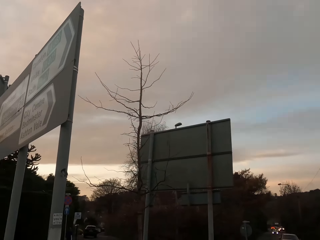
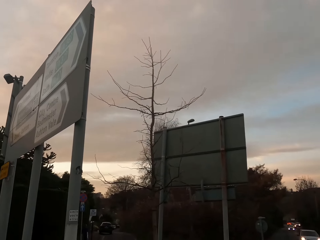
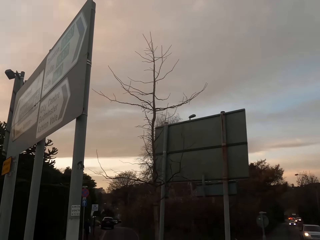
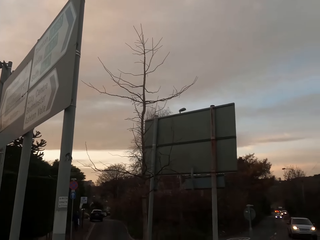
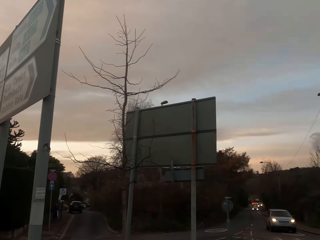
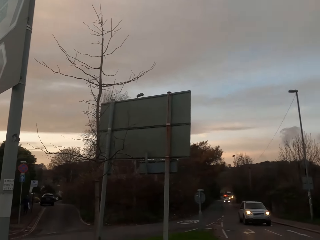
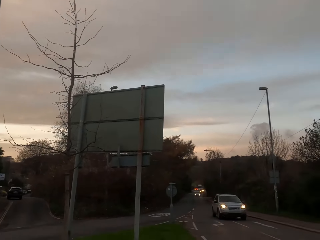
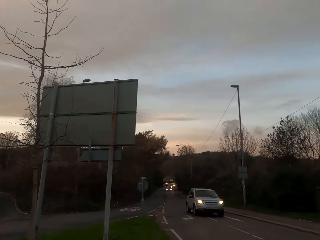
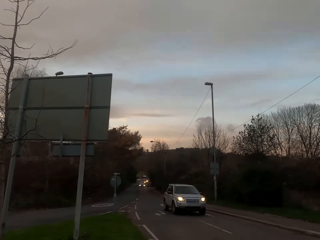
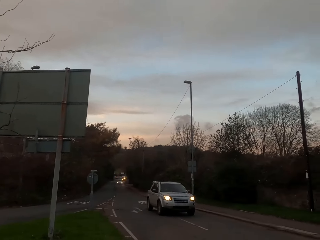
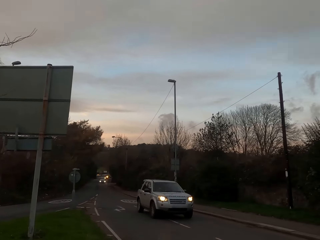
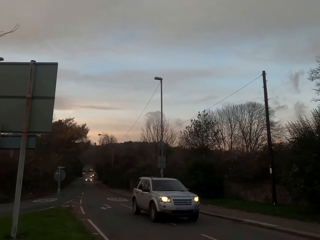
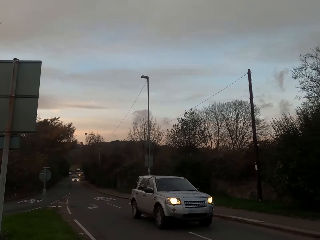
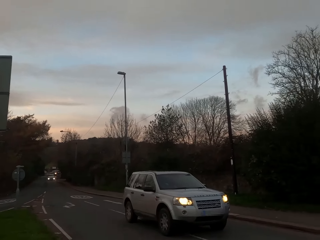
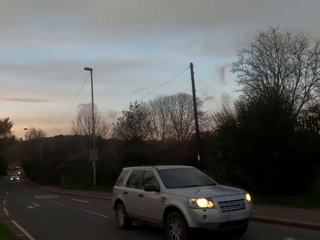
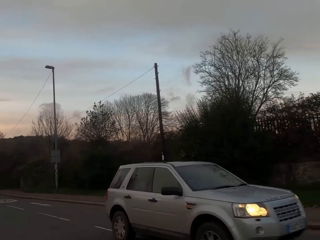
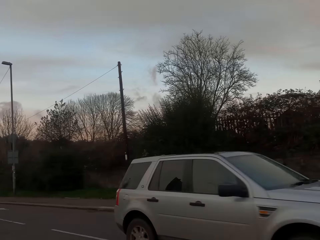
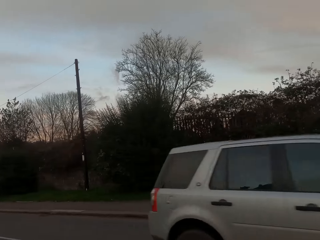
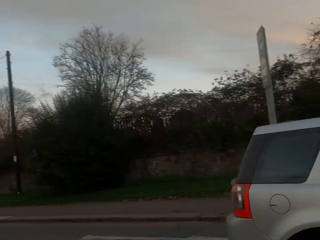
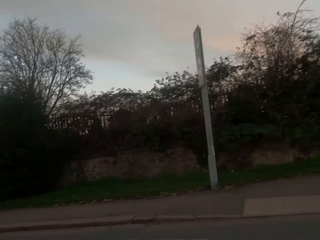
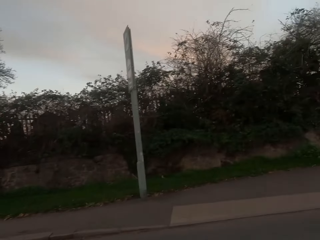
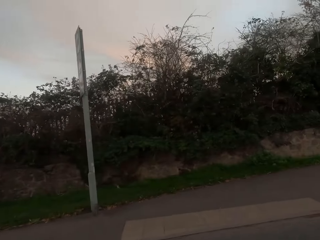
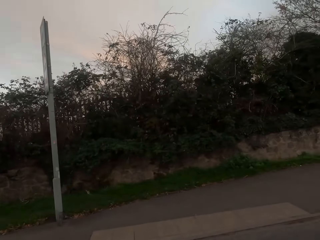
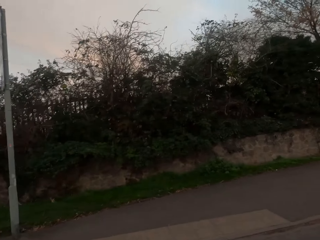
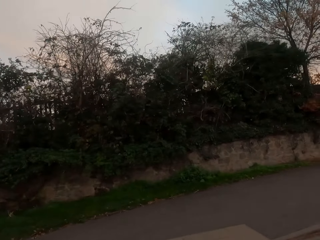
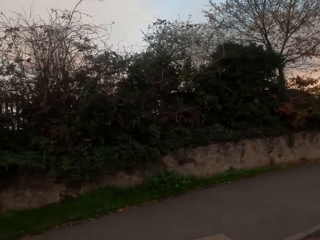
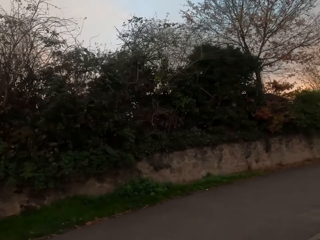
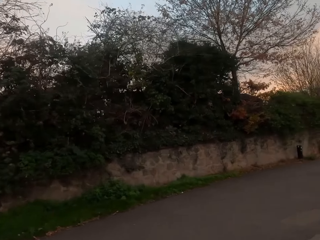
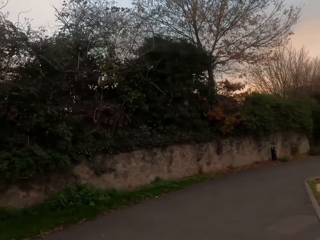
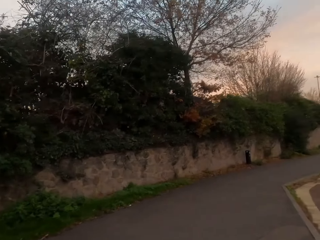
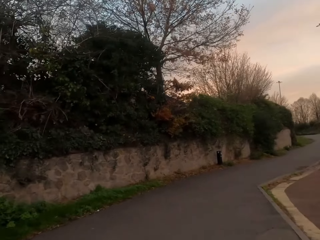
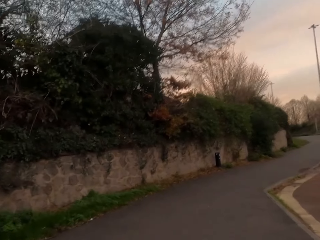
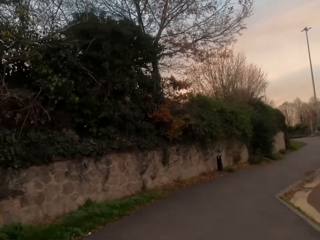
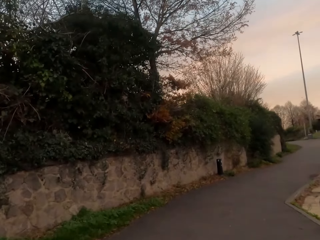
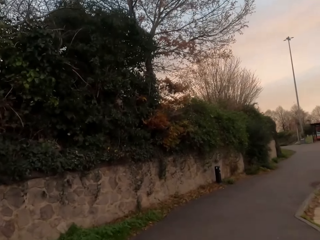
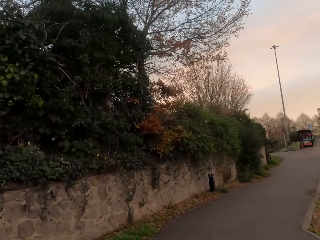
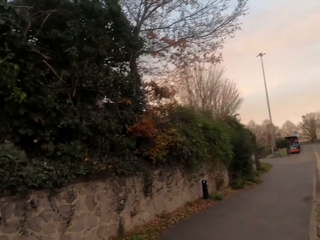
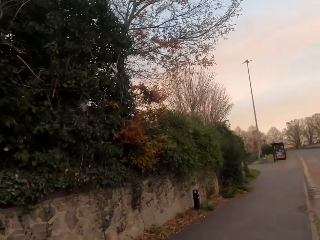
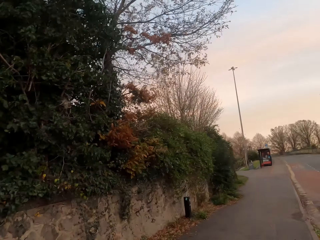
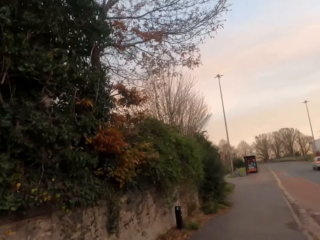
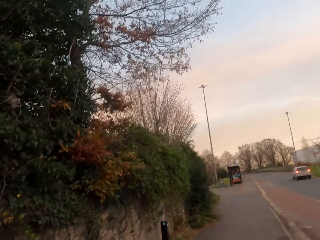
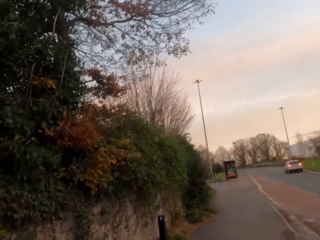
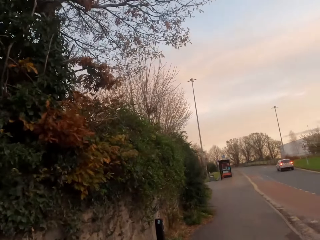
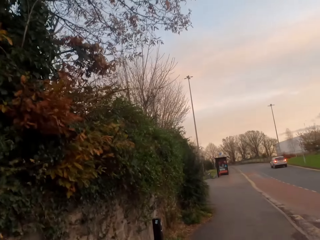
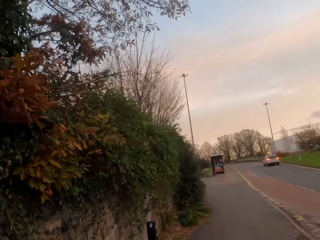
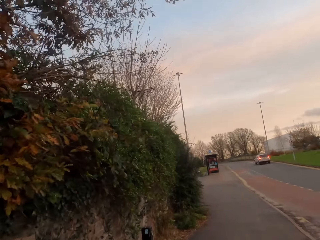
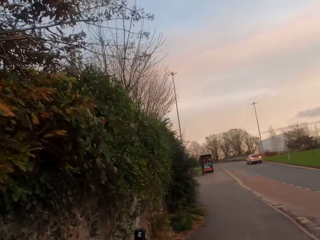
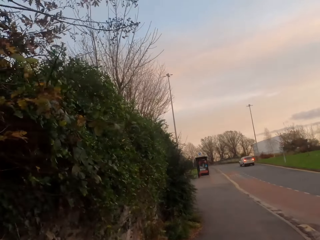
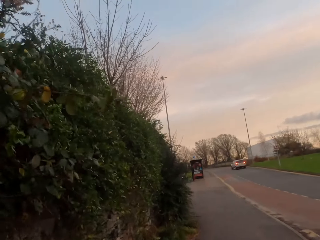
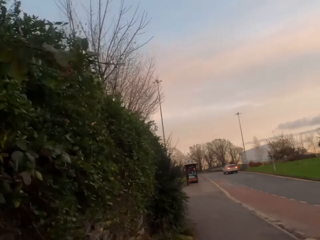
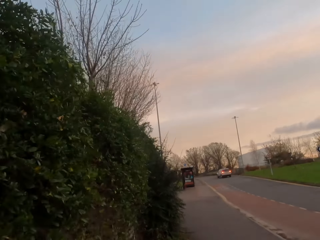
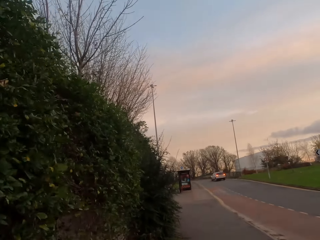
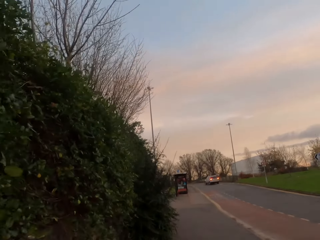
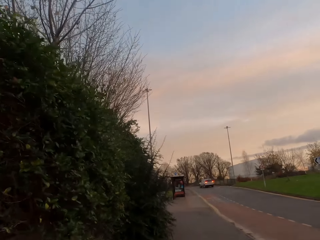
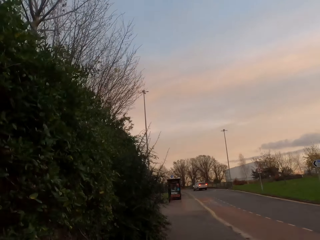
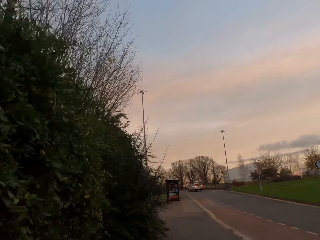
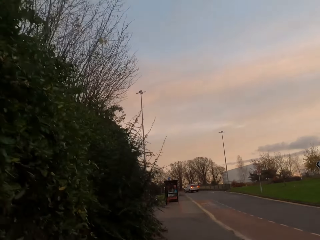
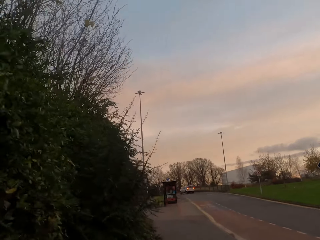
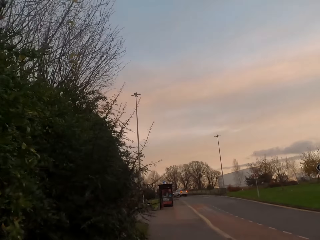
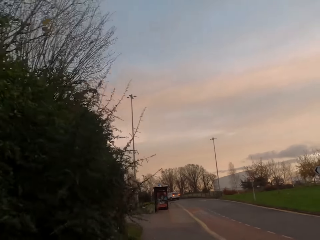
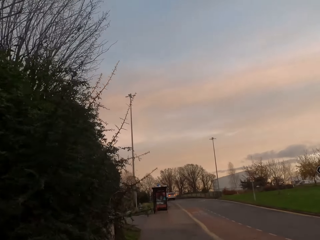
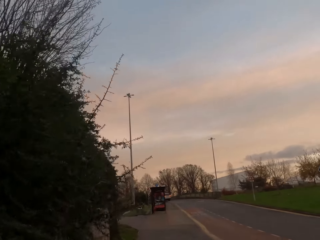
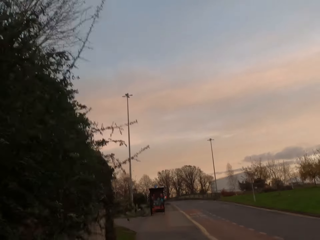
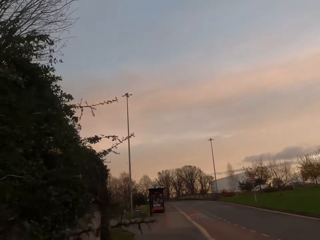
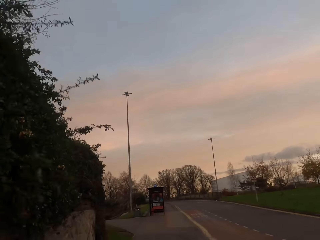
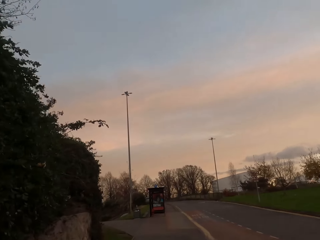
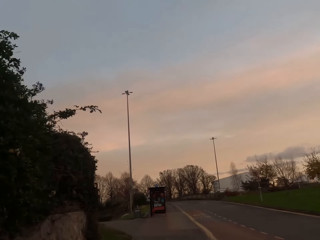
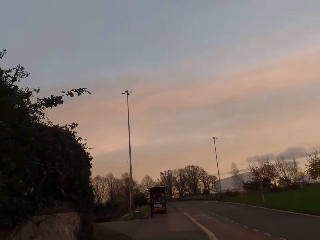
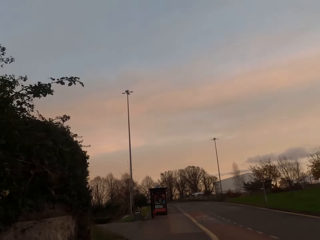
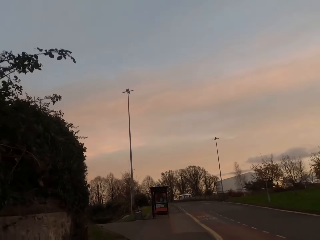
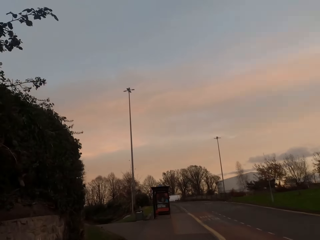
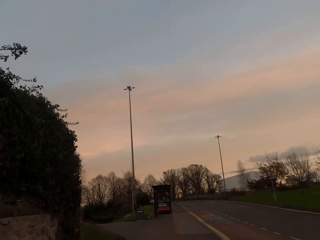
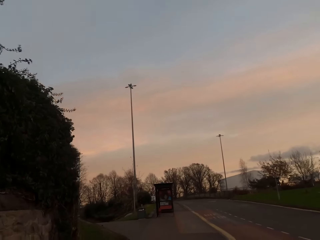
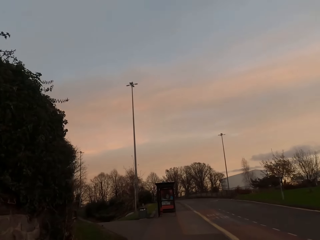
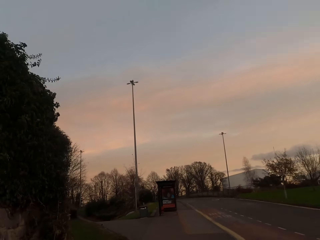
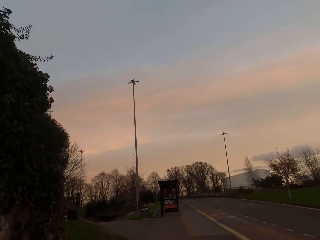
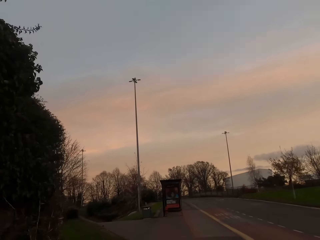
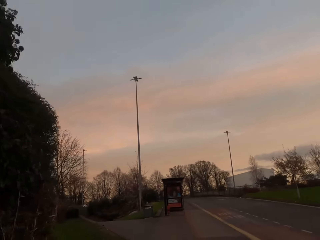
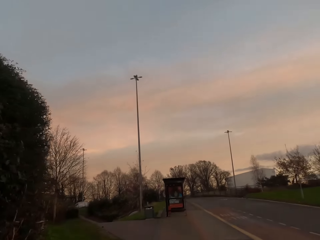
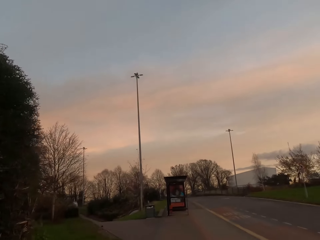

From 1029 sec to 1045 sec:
A silver SUV drives past the camera wearer. The camera wearer jogs across the road and jogs along the street. They walk on the sidewalk.

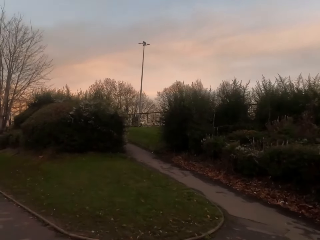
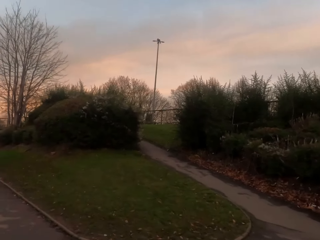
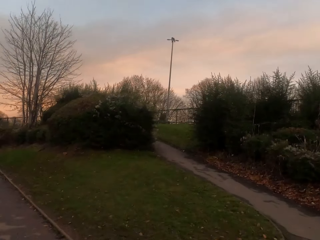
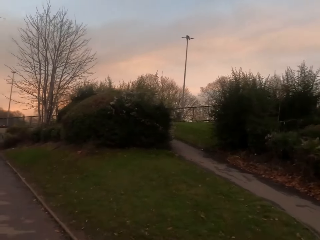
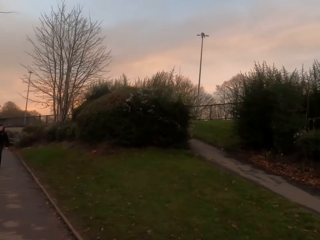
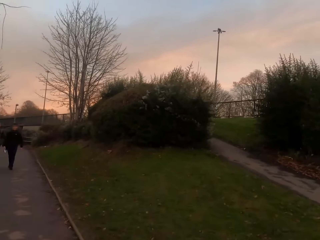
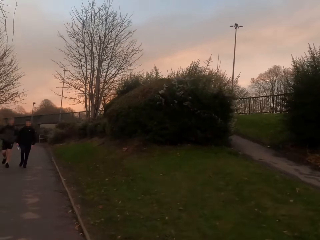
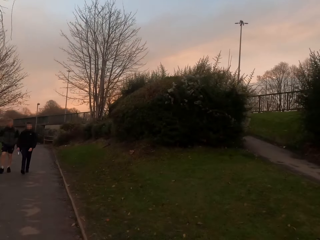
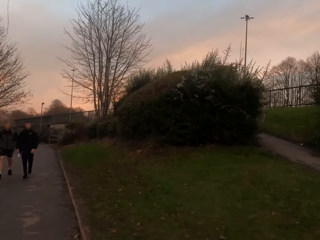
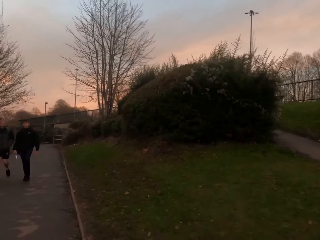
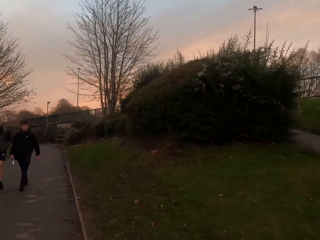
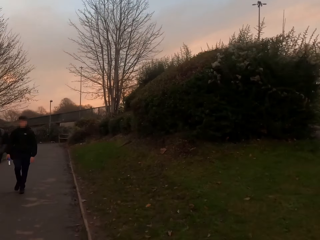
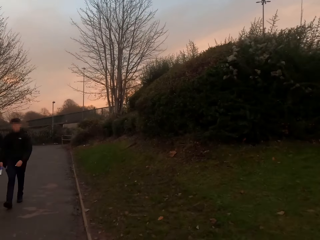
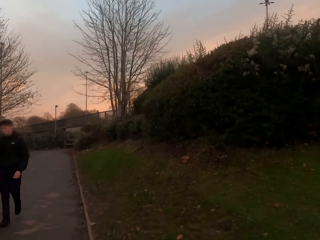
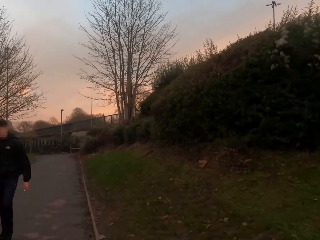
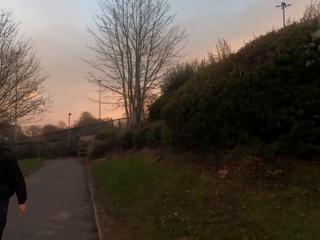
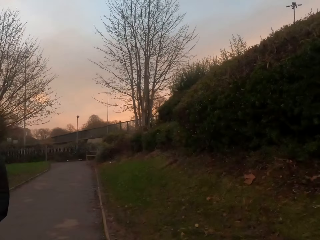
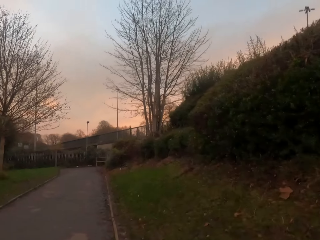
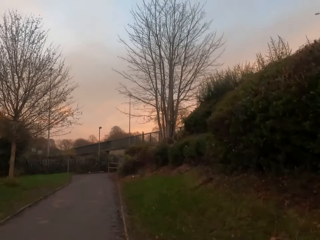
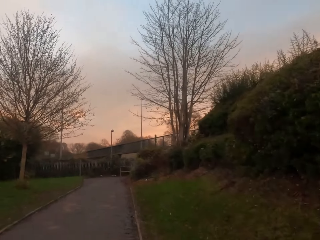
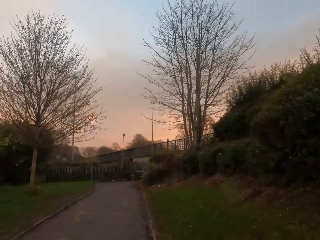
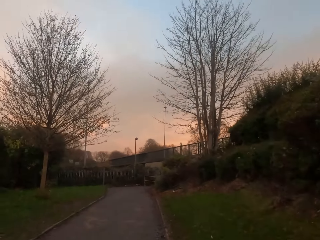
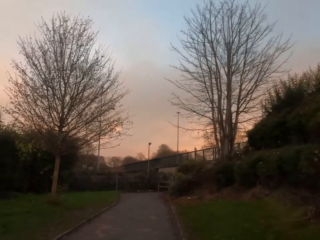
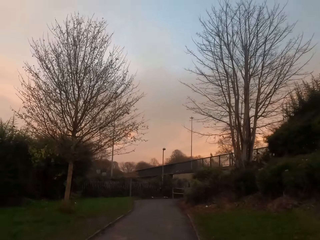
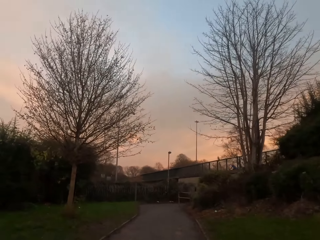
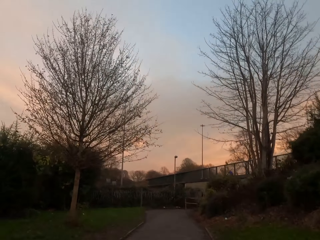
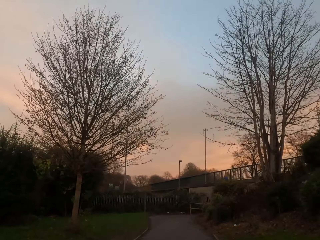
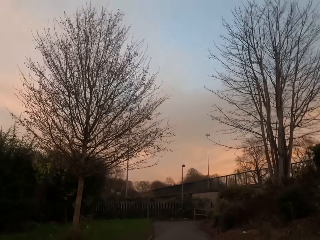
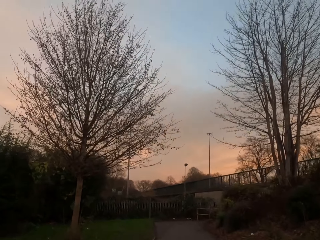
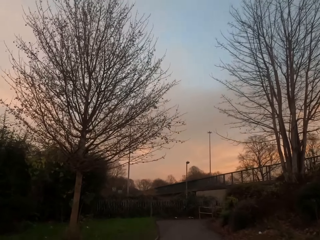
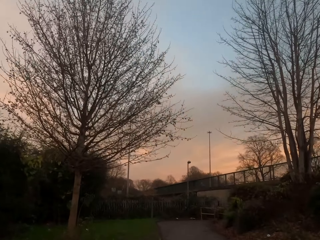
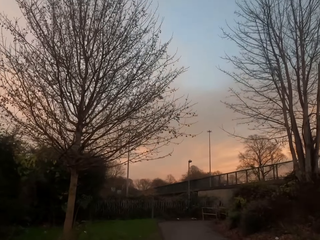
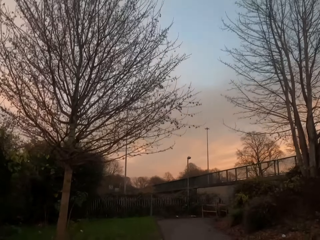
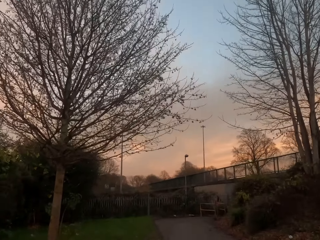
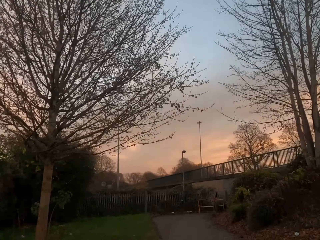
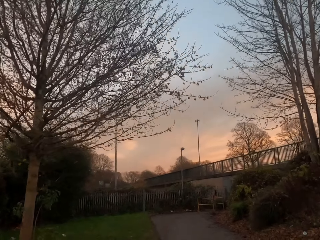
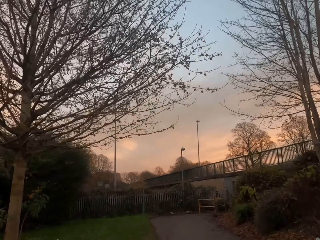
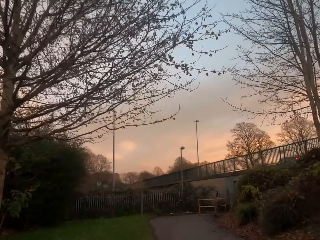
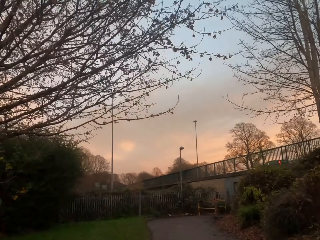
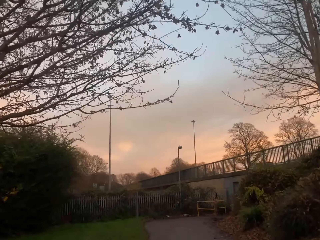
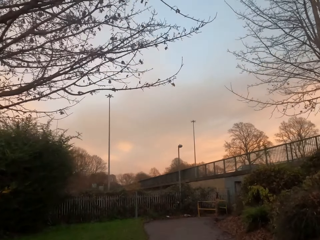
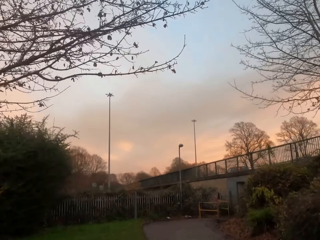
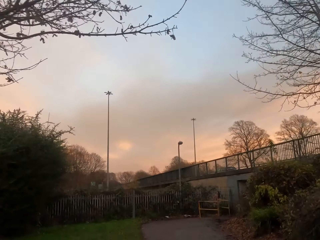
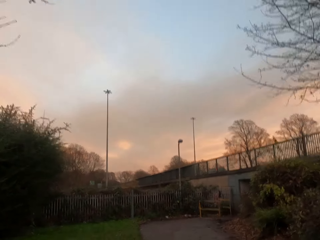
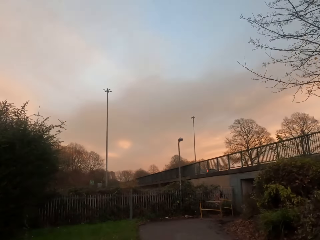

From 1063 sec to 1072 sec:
A man walks past the camera wearer. Another man walks past the camera wearer.
